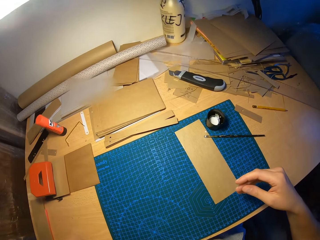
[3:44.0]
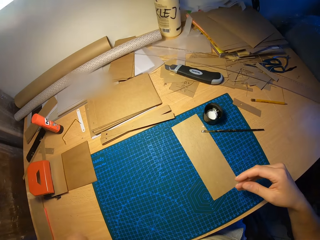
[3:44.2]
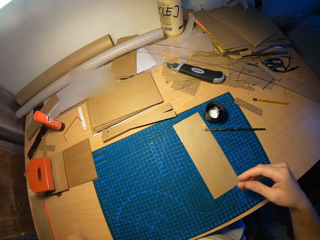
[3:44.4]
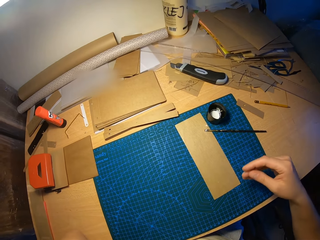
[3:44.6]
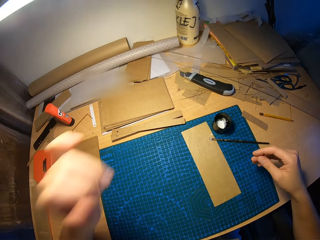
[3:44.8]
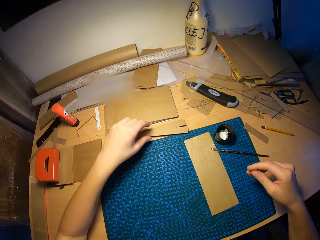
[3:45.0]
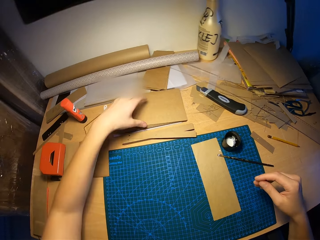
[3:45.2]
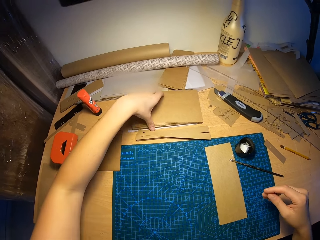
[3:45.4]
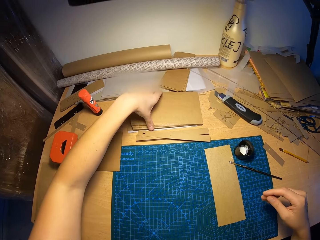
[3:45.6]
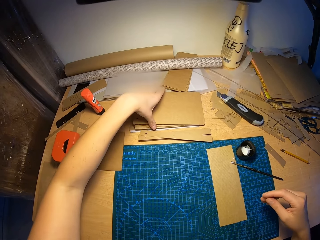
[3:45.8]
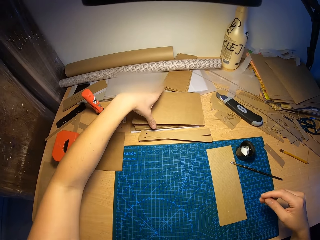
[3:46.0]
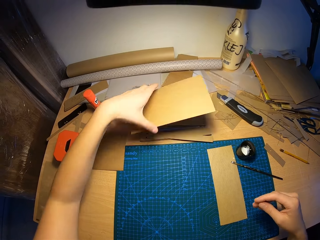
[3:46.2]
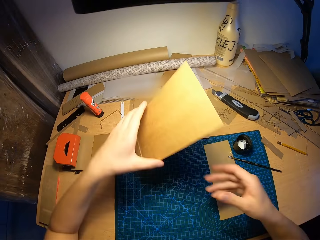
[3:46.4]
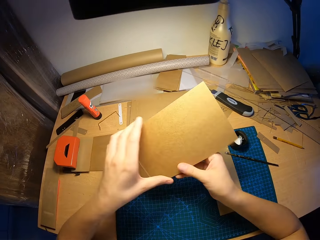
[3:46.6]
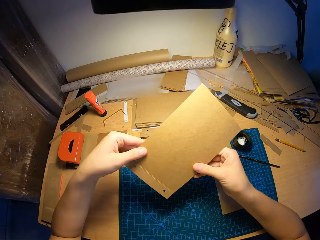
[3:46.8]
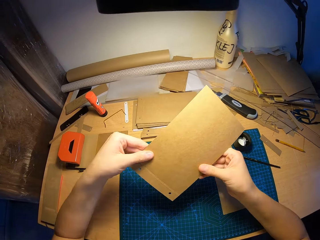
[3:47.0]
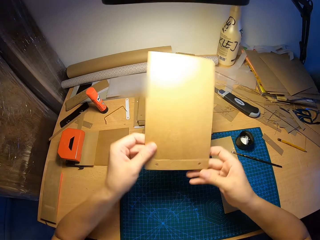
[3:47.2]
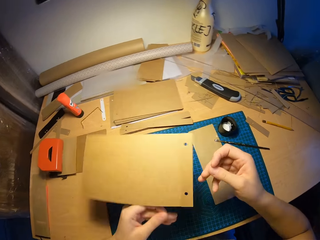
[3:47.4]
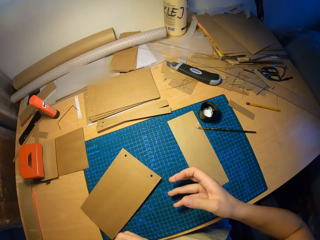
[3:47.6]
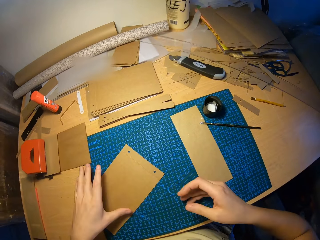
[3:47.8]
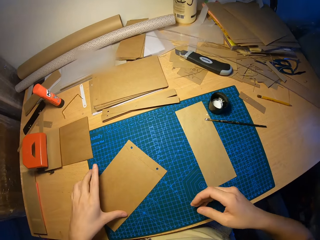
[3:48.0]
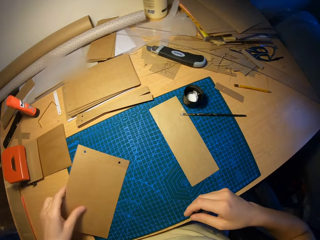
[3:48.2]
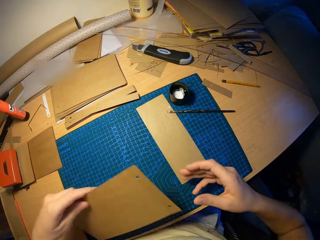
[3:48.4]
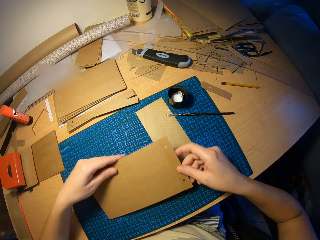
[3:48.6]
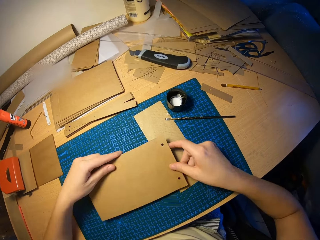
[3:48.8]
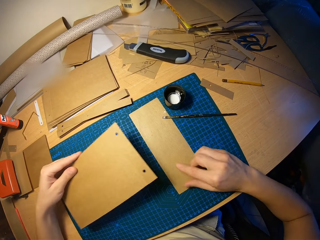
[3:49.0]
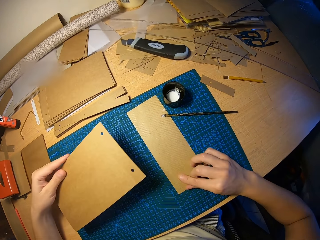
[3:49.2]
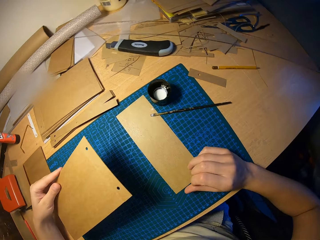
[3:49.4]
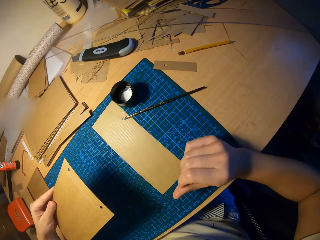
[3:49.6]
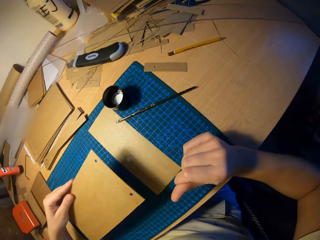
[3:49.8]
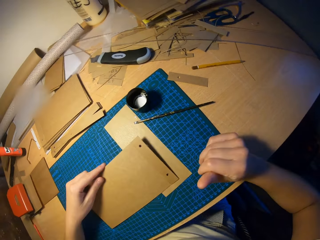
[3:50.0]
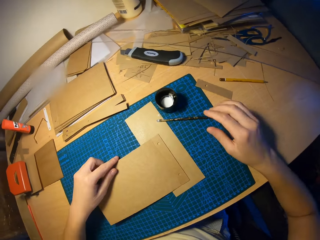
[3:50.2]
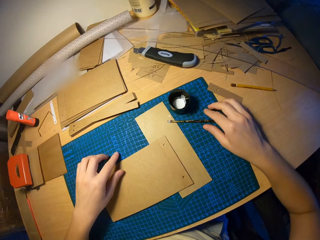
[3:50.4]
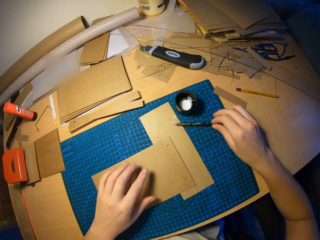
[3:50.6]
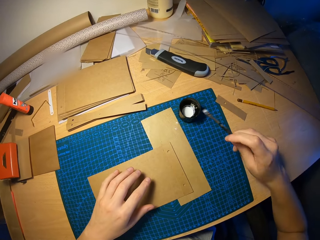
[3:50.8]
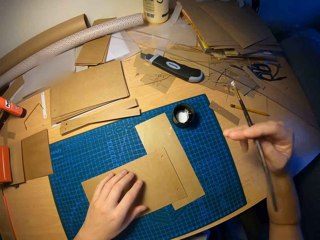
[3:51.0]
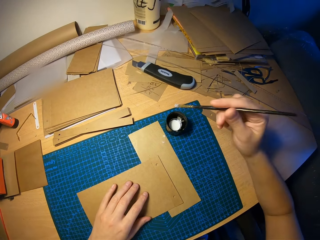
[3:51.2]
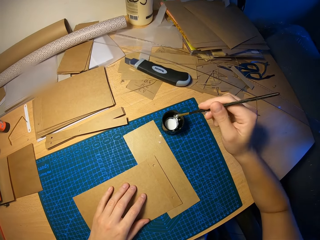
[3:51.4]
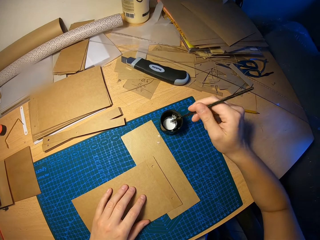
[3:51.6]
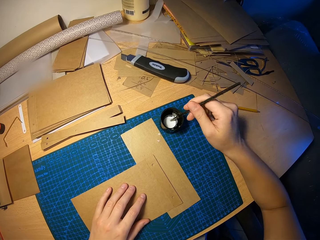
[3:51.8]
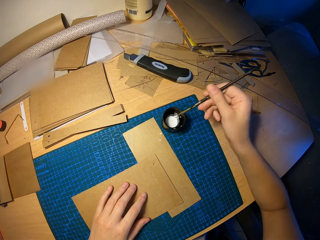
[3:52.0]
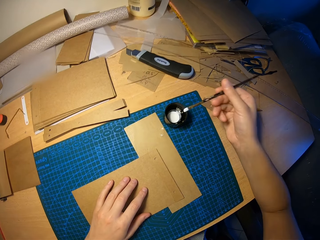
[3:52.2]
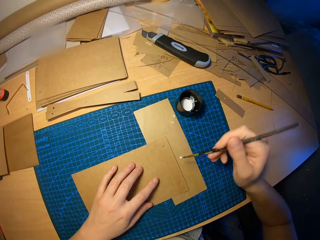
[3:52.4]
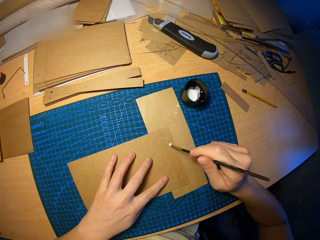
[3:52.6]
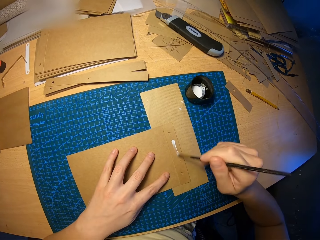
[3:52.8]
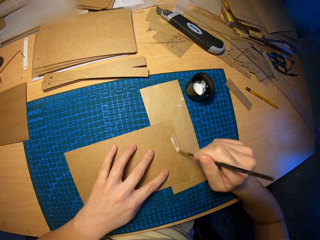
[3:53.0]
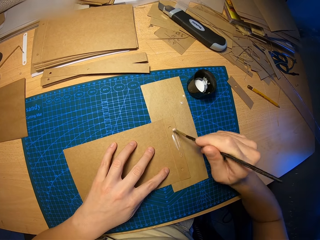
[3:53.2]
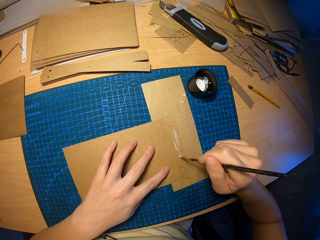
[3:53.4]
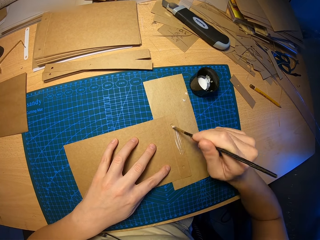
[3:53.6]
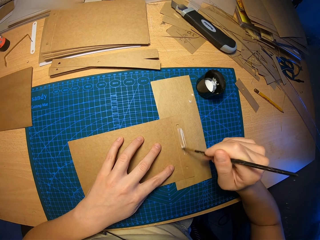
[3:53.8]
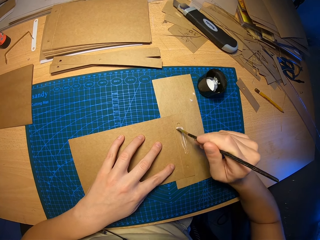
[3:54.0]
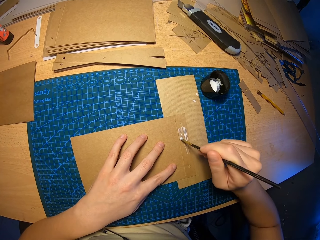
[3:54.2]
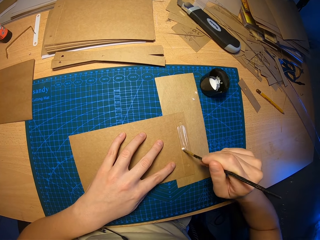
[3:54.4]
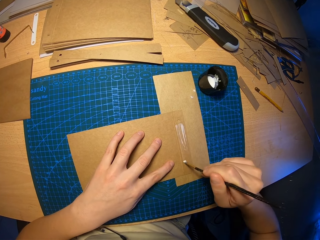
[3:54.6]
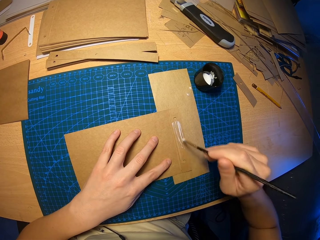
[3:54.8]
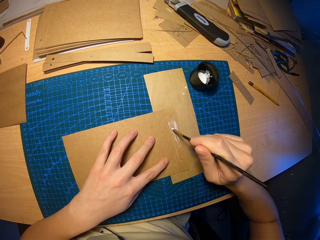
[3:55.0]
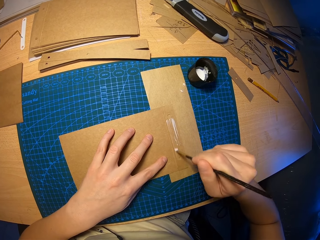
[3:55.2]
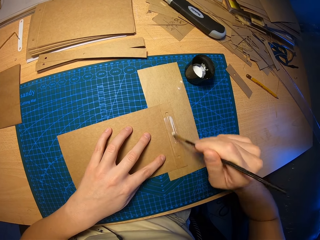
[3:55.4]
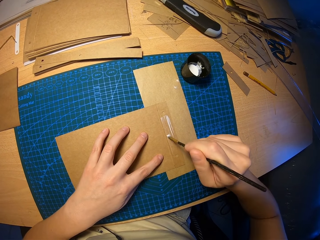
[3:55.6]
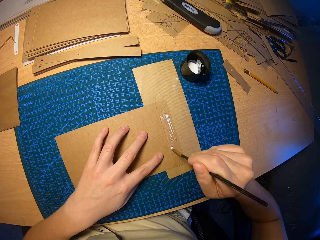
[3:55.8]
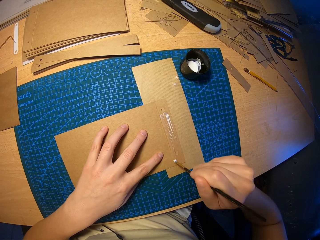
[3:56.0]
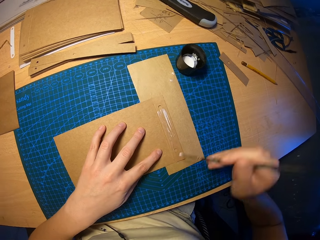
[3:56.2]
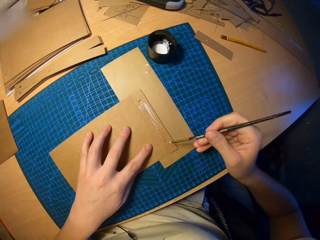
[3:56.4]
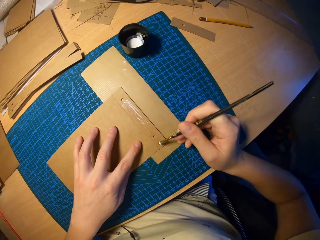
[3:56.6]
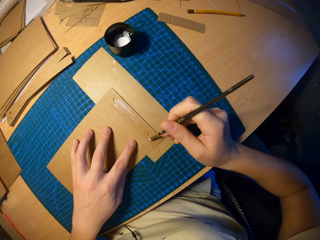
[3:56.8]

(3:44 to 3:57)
The camera wearer moves the left hand. He picks up a craft paper on the pile of craft papers on the table with his left hand. He looks at the paper, turns the paper in the hands and picks up the paper on the table. He rubs his fingers. He puts the paper on the table. He picks up the brush on the table with his right hand. He dips the brush in his right hand into the cup of glue on the table. He rubs the glue on the craft paper with the brush in his right hand.

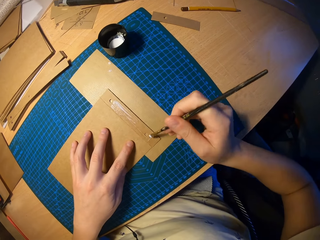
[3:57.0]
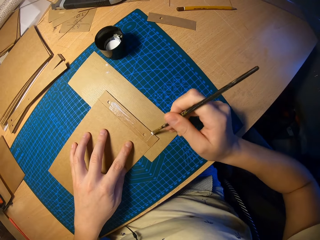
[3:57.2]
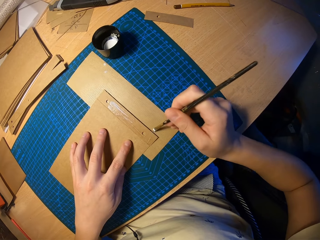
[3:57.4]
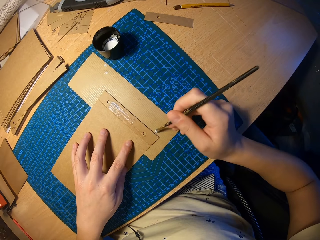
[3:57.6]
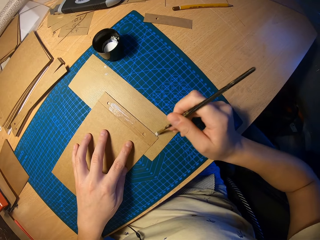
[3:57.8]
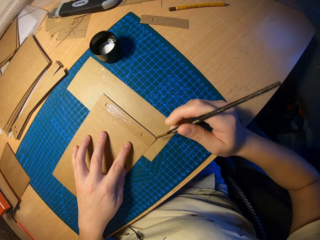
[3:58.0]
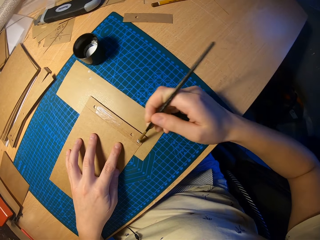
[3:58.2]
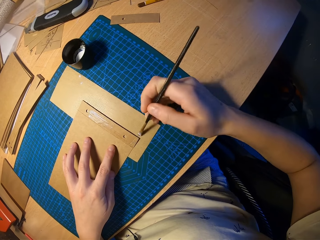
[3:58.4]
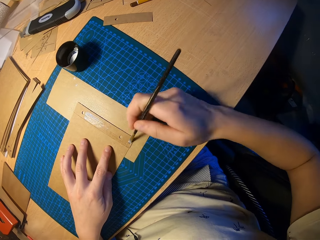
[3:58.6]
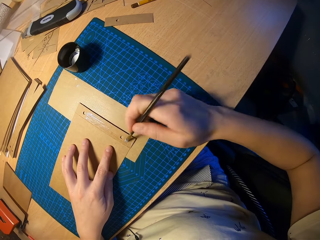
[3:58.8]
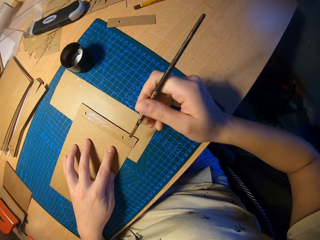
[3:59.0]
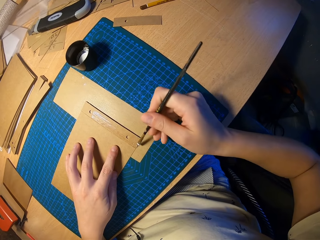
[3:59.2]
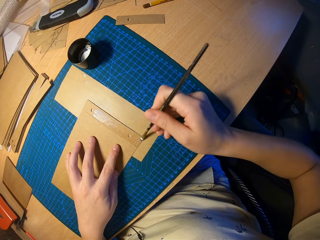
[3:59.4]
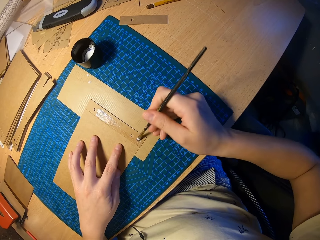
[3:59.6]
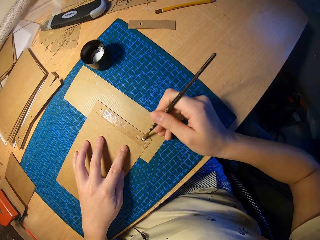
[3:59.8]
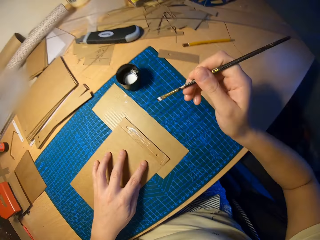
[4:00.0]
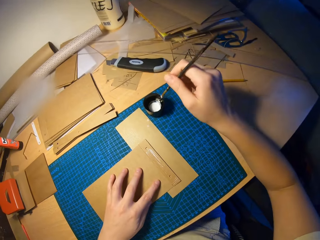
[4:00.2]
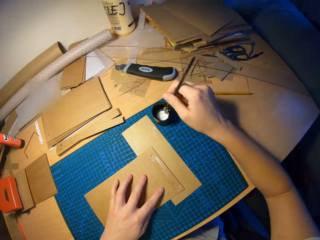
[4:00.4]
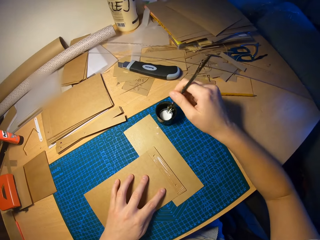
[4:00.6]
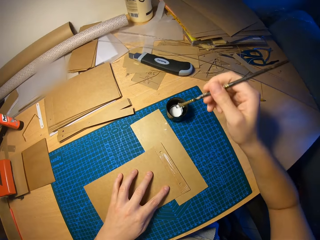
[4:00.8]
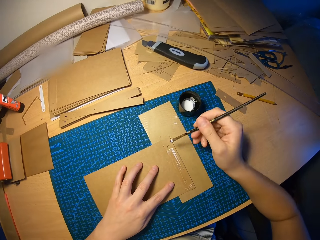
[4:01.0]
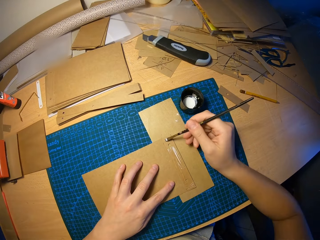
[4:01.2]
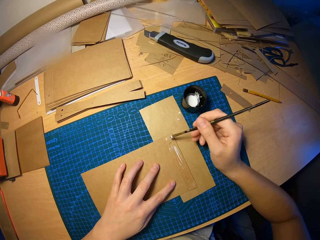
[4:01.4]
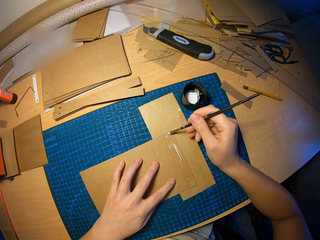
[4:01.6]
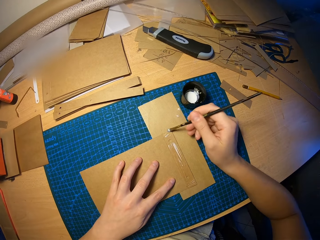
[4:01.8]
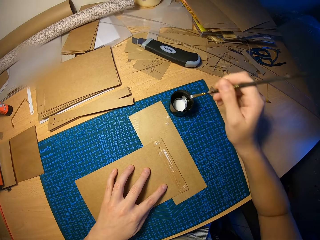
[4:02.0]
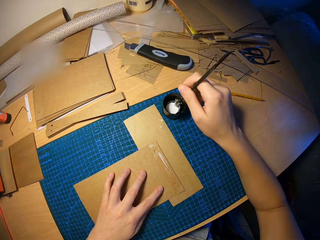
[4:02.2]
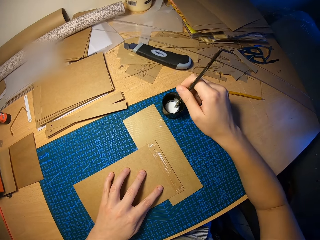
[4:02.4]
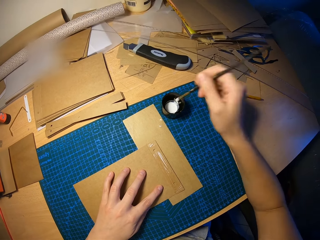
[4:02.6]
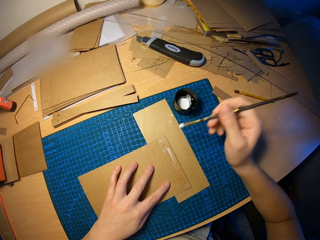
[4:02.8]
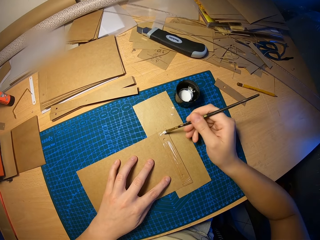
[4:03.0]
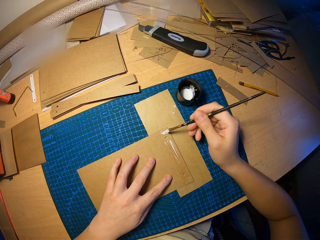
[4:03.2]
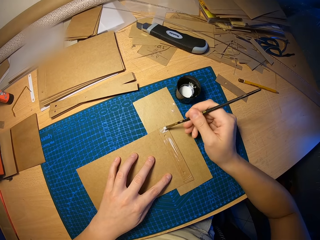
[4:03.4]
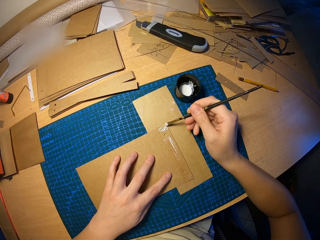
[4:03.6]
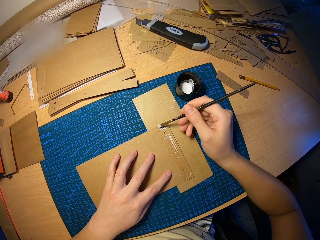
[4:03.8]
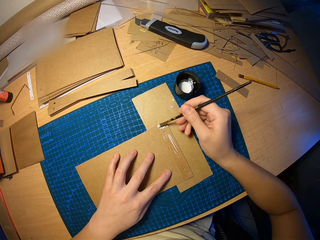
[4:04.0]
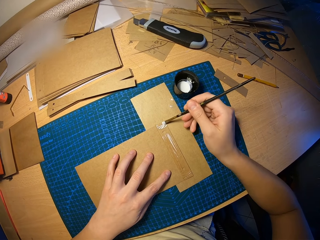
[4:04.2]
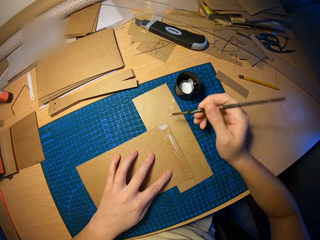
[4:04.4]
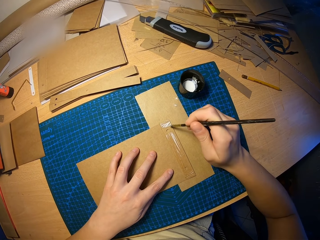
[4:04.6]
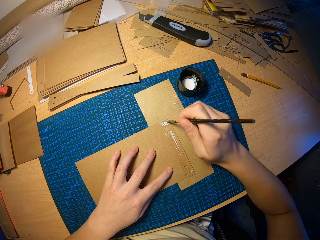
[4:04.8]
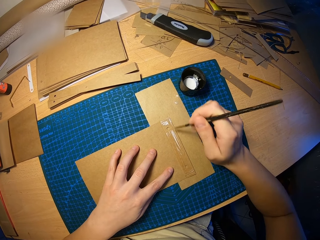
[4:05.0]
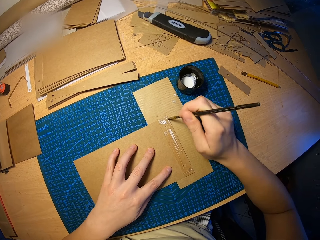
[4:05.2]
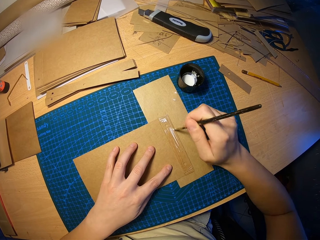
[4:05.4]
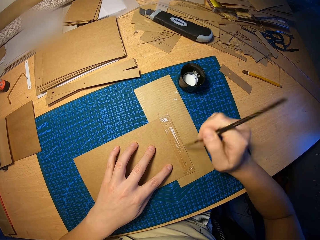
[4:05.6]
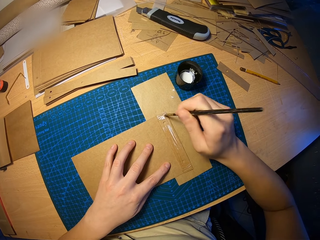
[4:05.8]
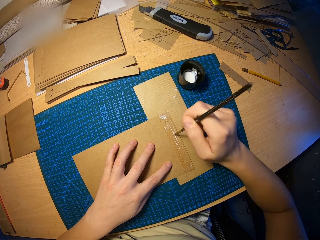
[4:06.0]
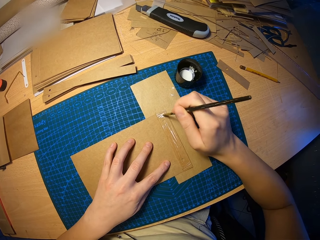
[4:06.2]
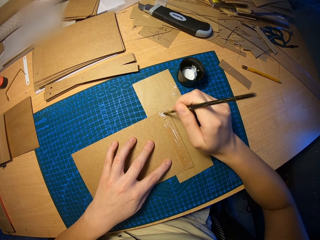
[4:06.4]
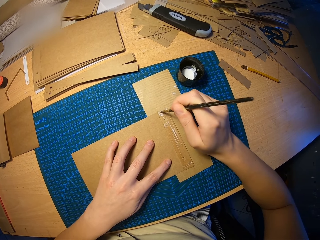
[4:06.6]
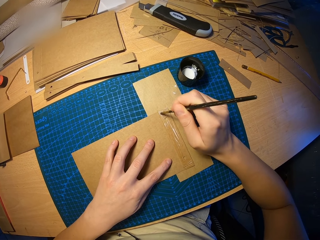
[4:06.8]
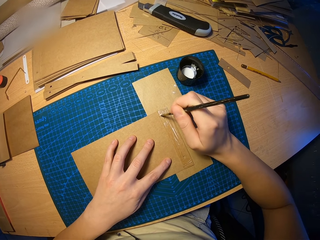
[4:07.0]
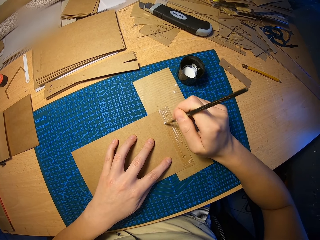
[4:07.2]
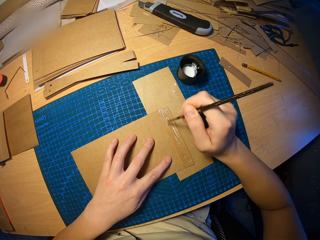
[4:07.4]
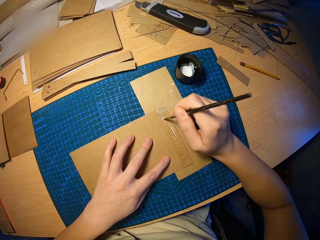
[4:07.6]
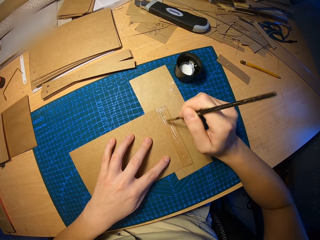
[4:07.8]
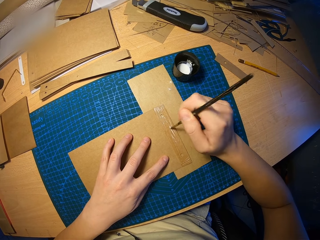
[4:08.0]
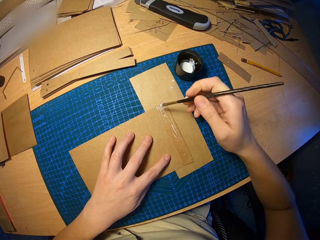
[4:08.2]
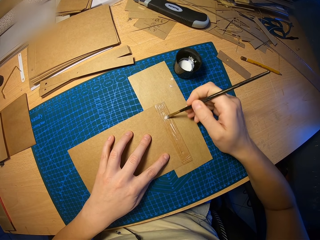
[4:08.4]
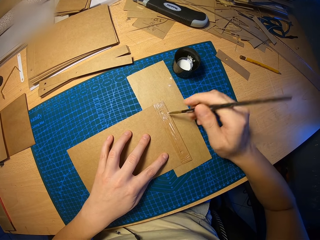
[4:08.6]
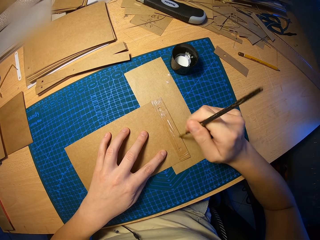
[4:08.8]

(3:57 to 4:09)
The camera wearer dips the brush in his right hand into the cup of glue on the table. He rubs the glue on the craft paper with the brush in his right hand. He dips the brush in his right hand into the cup of glue on the table again. He rubs the glue on the craft paper with the brush in his right hand again.
